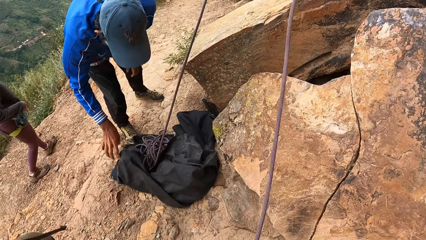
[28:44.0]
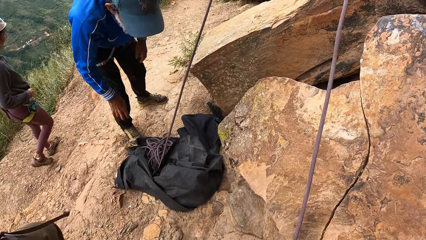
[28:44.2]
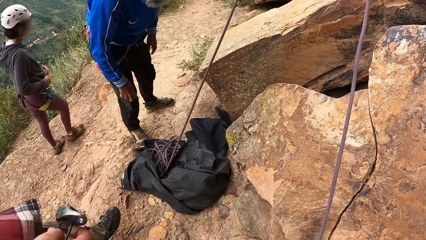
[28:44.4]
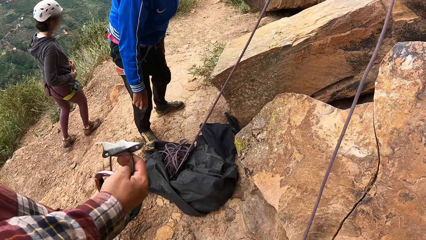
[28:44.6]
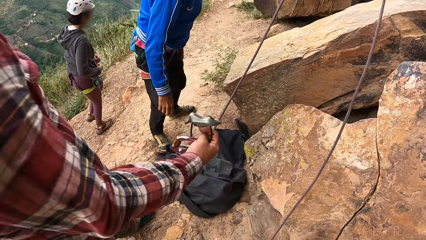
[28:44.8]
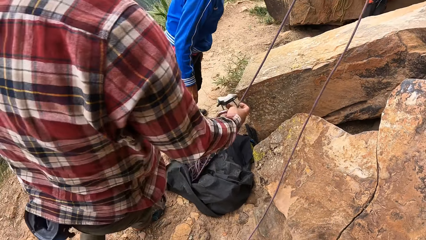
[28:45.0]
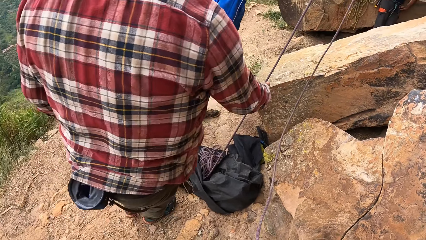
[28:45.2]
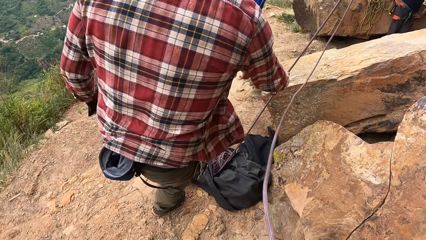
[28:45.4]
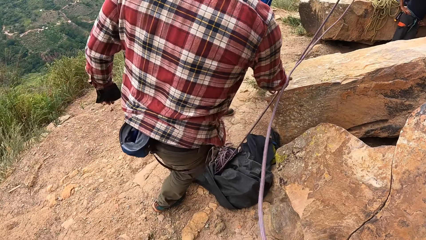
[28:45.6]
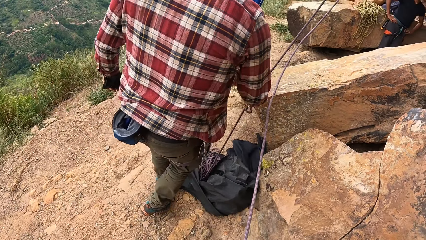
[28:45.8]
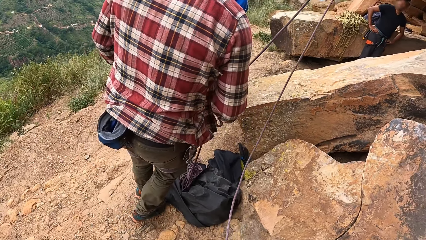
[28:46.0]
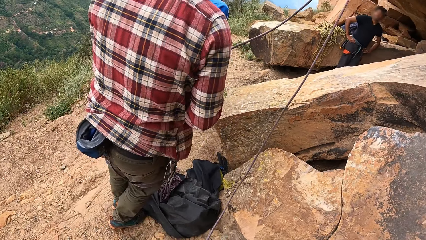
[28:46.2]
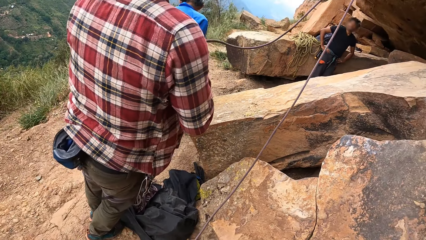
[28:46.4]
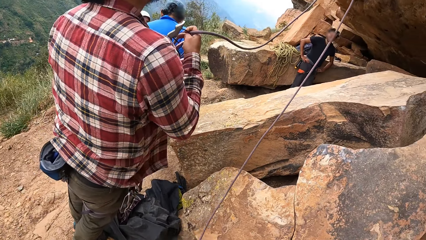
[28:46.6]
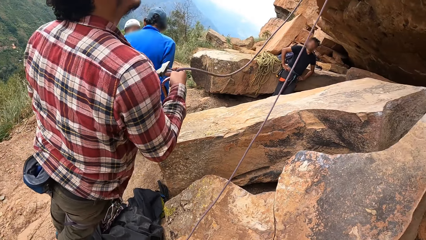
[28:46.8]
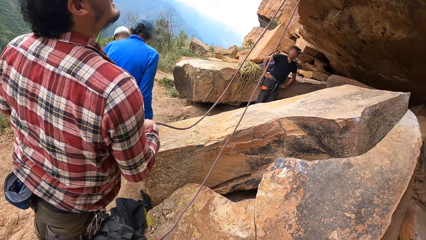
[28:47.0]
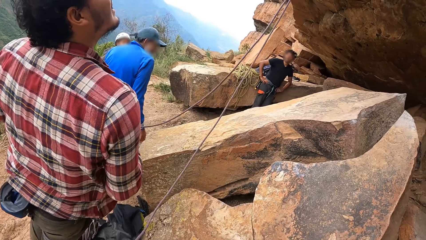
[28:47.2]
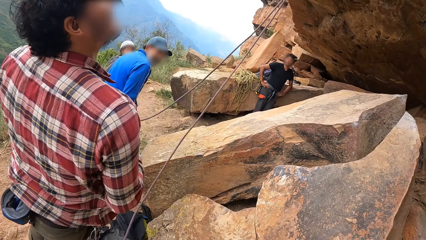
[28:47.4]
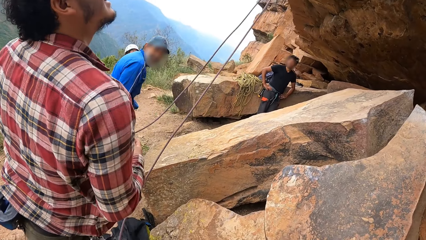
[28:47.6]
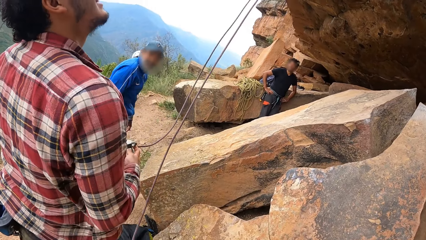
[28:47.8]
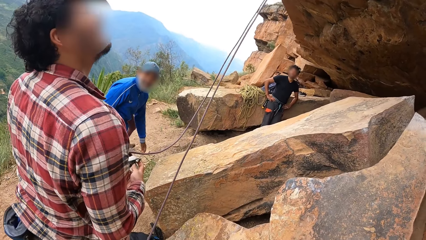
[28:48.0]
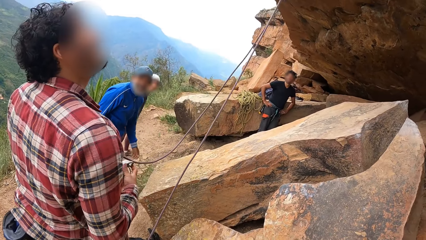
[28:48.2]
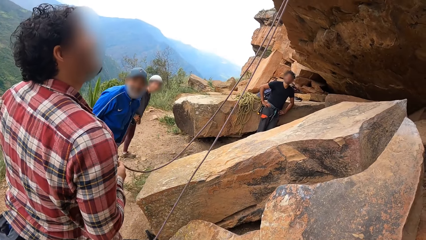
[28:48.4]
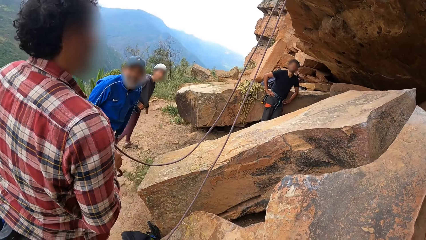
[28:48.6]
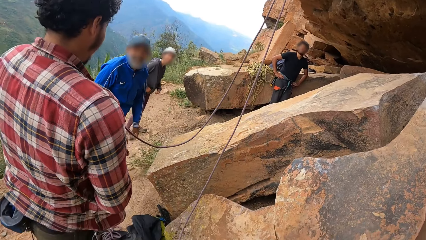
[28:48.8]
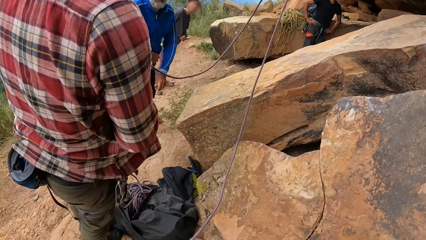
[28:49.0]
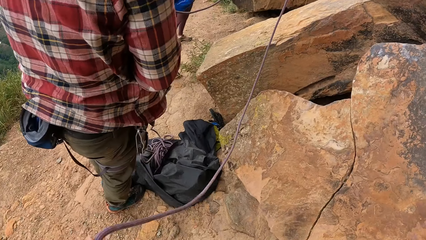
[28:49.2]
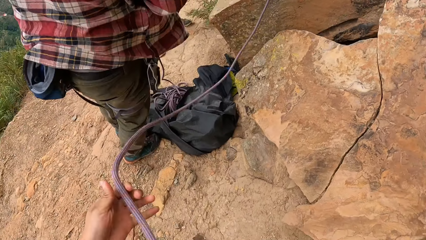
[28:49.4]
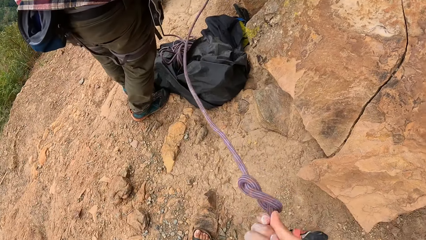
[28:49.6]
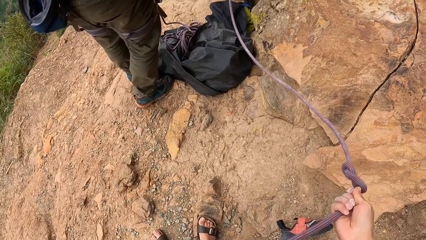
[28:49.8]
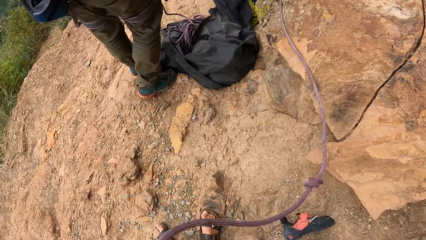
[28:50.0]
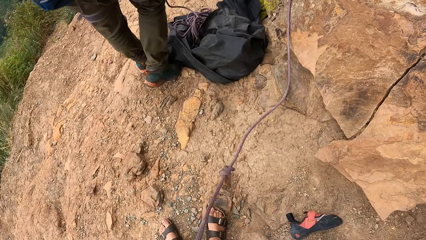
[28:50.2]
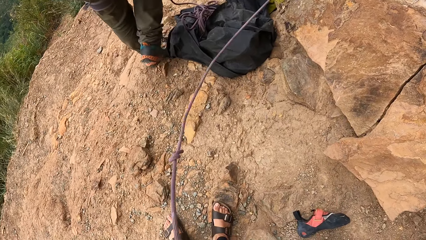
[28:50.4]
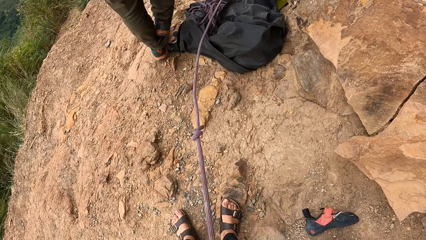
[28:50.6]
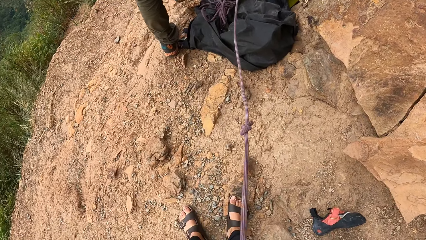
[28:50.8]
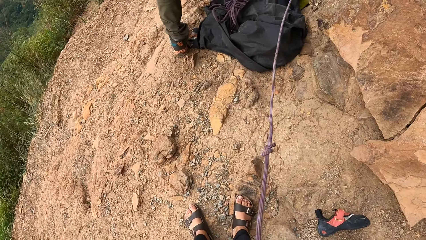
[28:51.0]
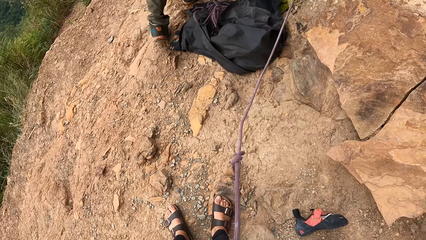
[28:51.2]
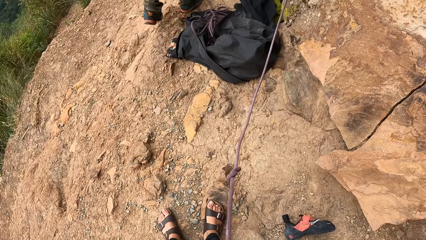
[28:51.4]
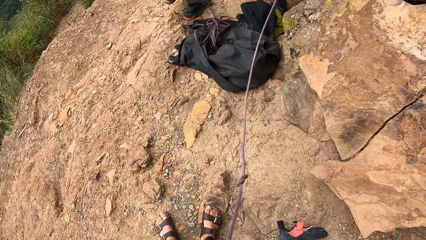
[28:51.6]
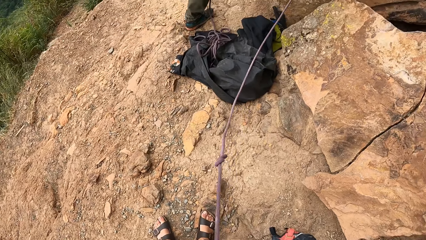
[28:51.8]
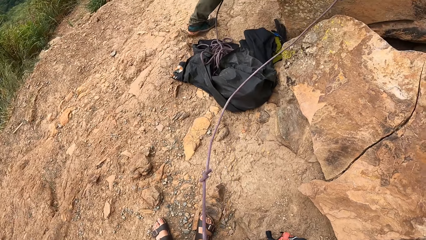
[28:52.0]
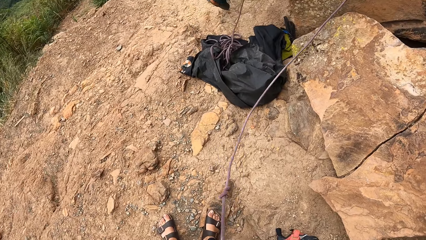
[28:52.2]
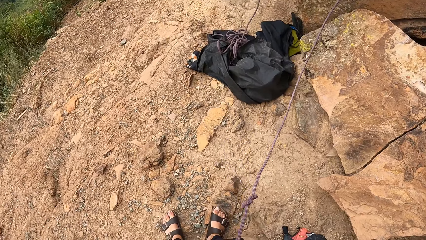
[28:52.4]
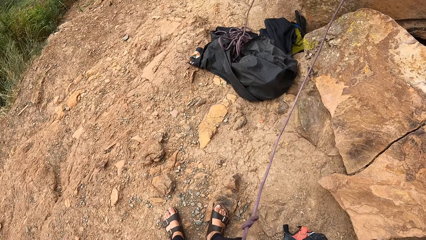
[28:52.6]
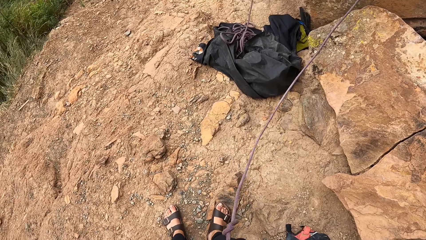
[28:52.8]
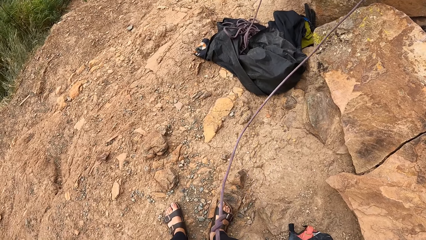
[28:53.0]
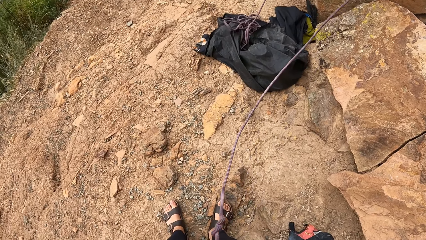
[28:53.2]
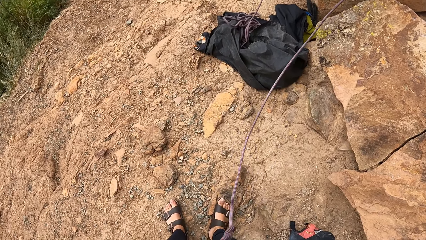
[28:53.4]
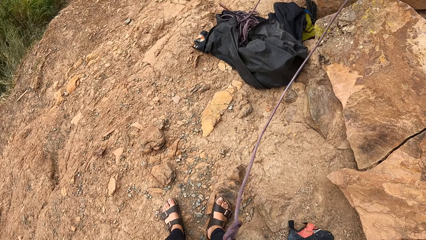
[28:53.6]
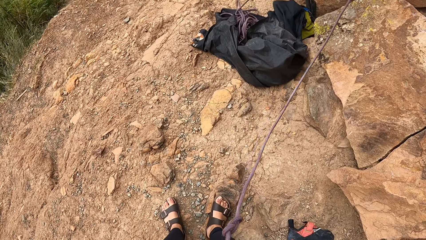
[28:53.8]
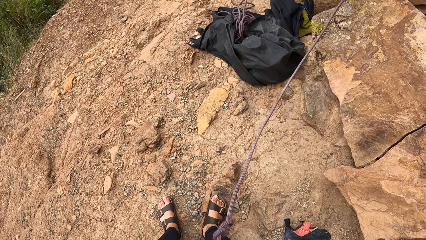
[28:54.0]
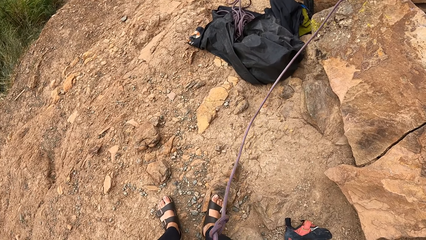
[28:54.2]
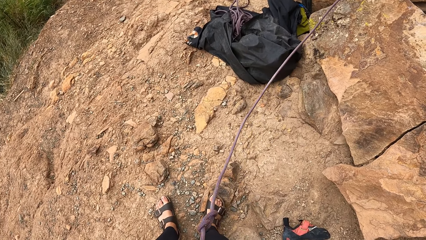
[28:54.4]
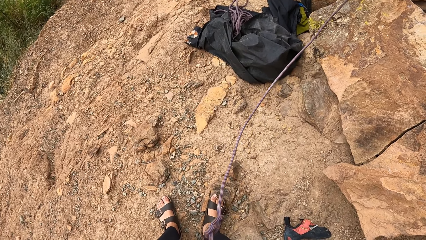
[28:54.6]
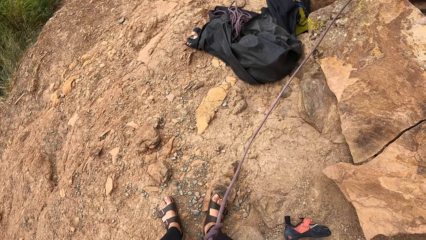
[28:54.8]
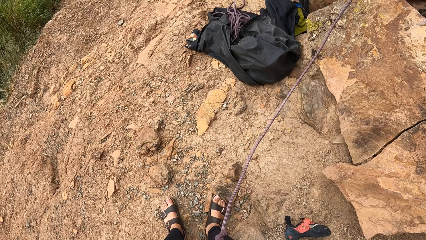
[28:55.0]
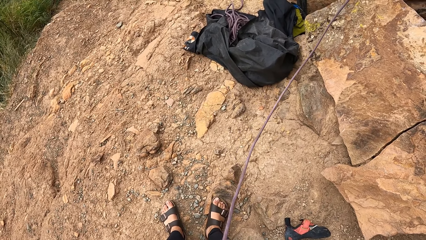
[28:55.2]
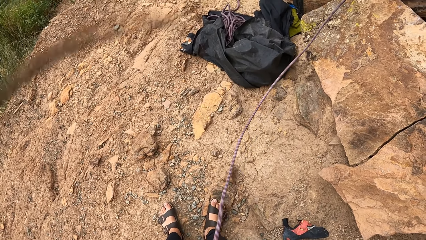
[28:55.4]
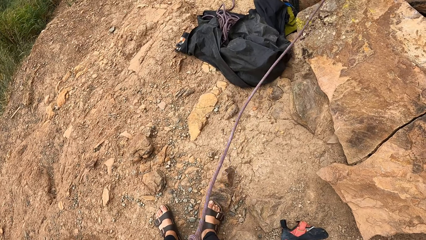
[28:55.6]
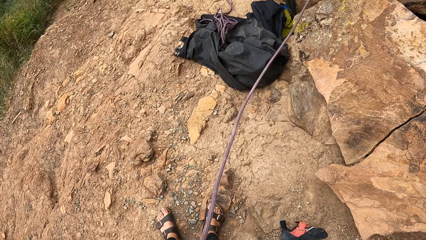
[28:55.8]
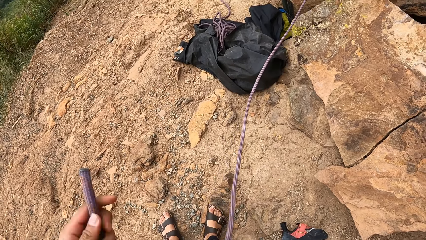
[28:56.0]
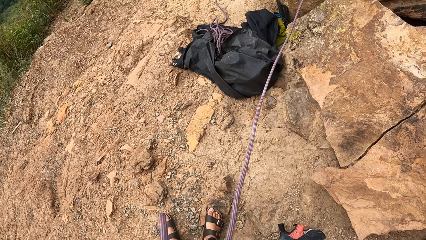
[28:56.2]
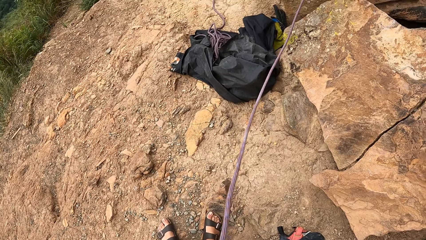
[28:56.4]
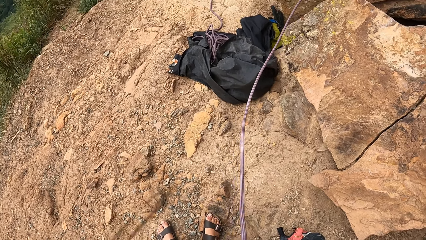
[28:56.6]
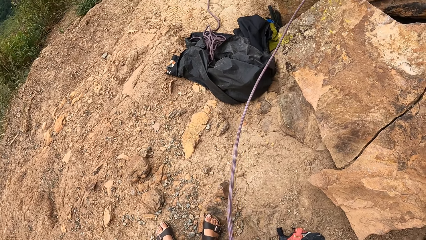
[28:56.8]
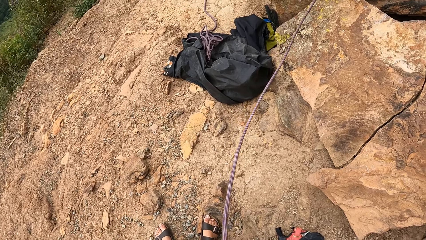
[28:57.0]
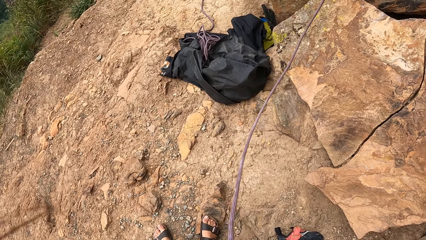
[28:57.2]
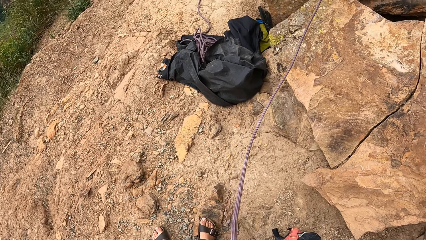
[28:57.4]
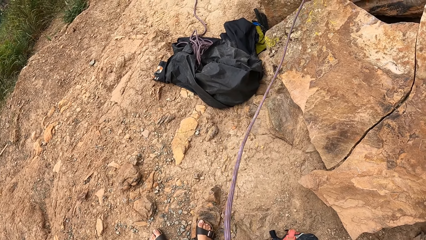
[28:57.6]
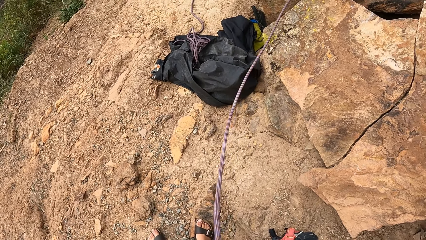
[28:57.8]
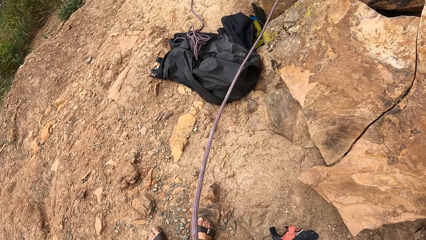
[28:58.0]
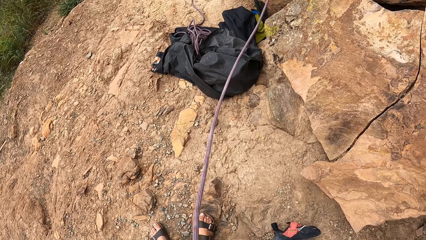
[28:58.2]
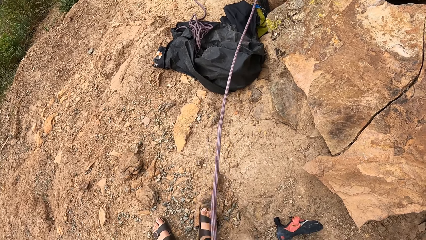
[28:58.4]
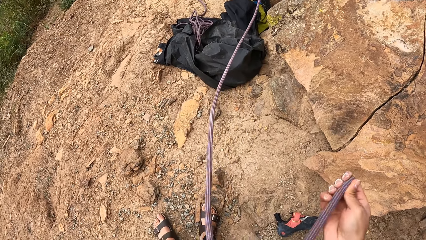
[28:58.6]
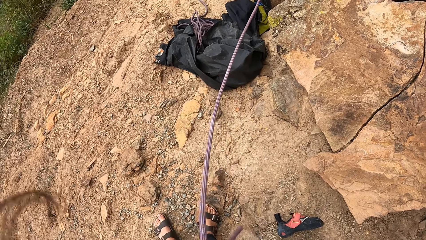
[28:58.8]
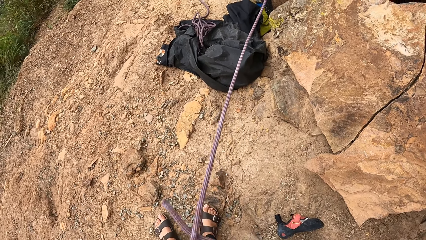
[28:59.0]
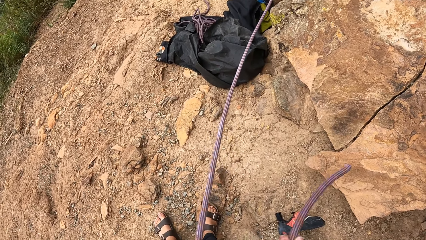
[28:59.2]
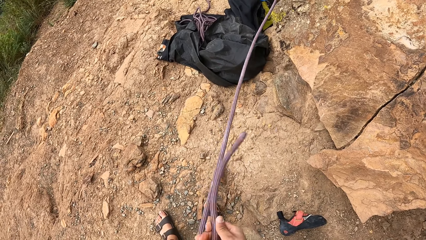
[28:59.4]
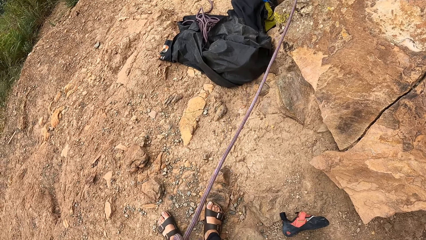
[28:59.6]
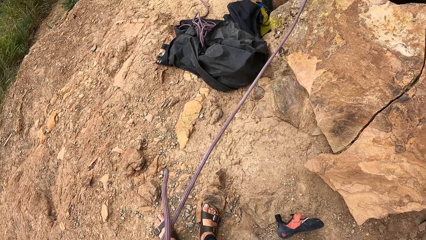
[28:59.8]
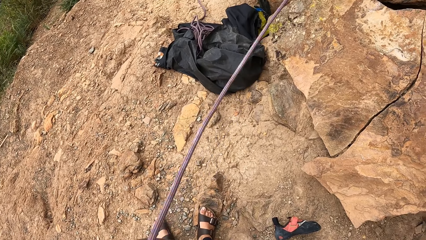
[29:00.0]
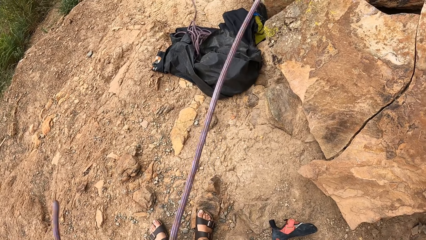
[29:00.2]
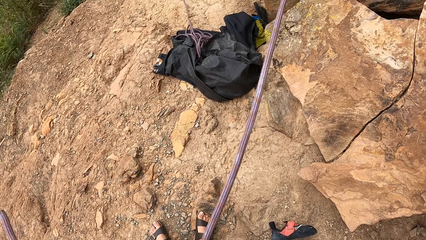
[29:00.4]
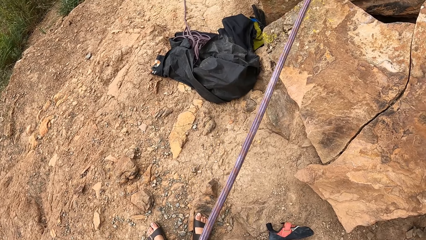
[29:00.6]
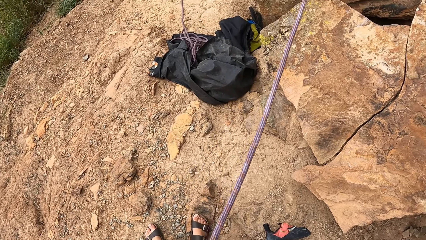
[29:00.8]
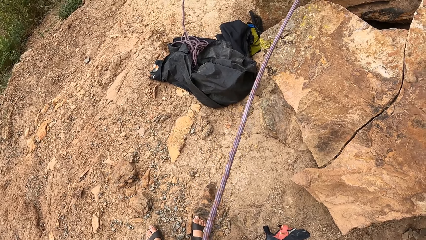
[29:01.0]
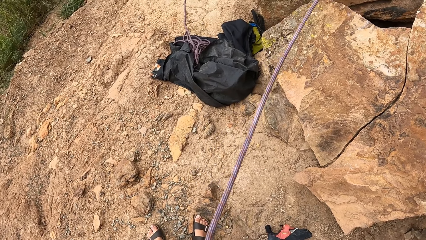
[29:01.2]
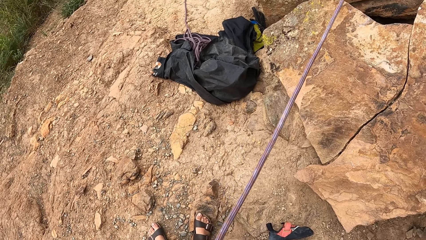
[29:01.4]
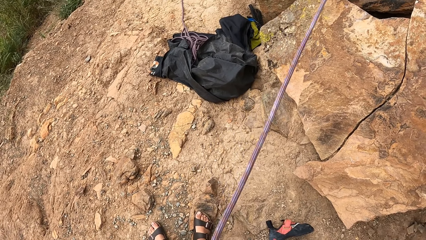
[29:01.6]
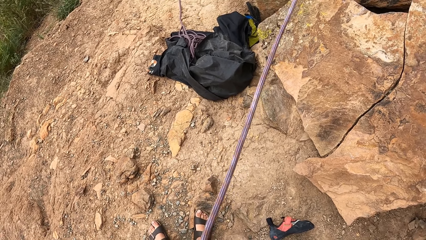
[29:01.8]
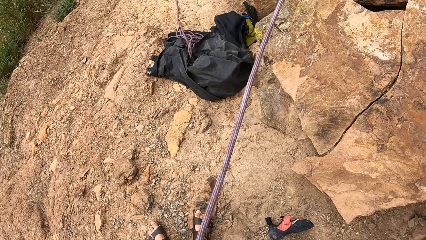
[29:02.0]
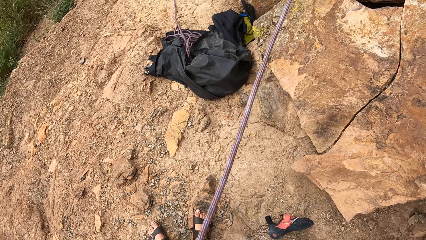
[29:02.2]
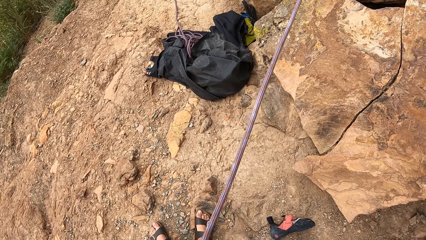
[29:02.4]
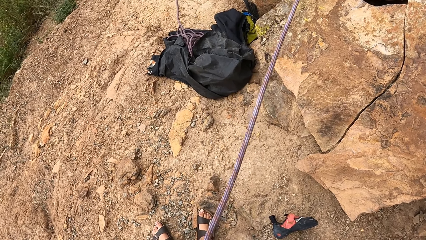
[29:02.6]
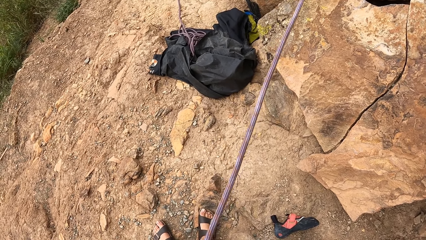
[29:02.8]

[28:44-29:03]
A woman walks around. A man walks around. Another man walks around the mountain. The first man takes the rope. The first man pulls the rope. The camera wearer looks around. A third man looks at the first man. The second man looks at the first man. A fourth man looks at the first man. The first man looks at the rope. The camera wearer looks at the rope. They swing the rope. The first man walks around. The camera wearer holds the rope. They look at the rope. They tie the rope. They look at the rope.
